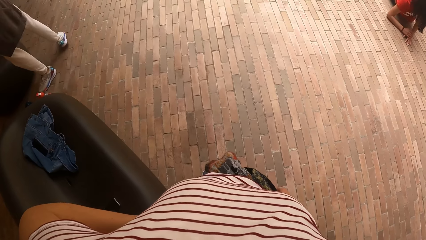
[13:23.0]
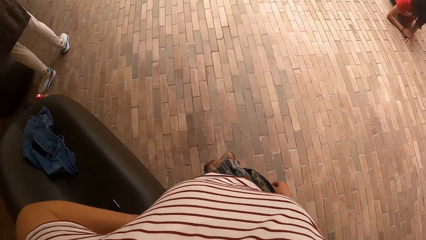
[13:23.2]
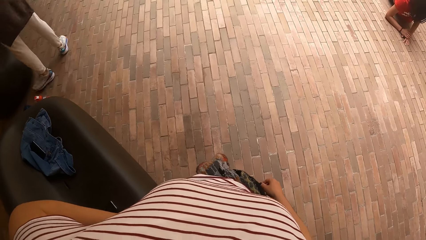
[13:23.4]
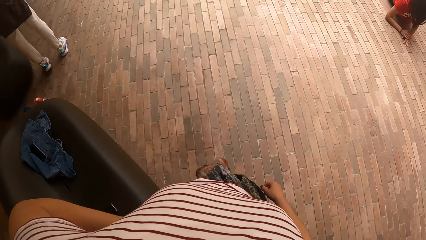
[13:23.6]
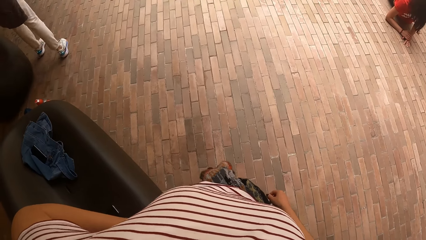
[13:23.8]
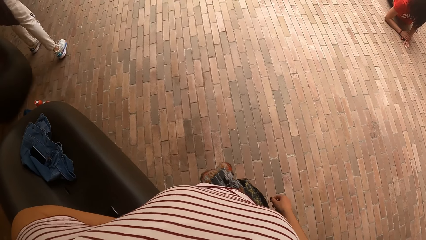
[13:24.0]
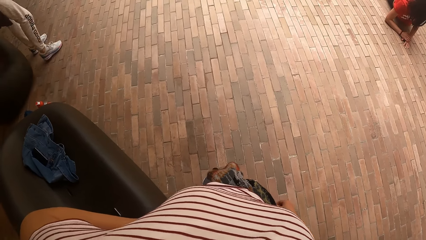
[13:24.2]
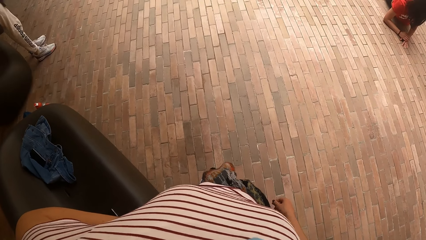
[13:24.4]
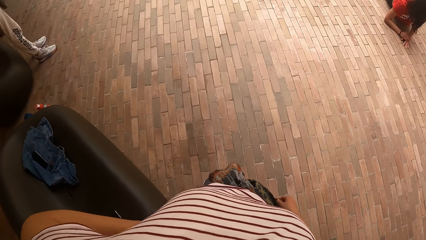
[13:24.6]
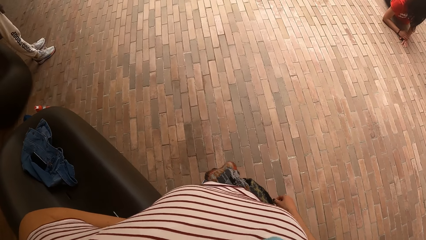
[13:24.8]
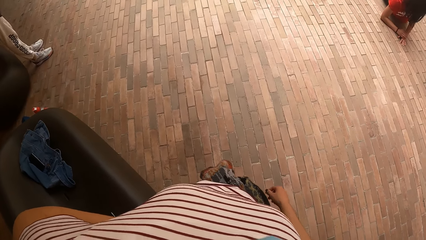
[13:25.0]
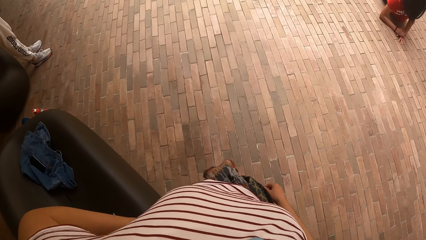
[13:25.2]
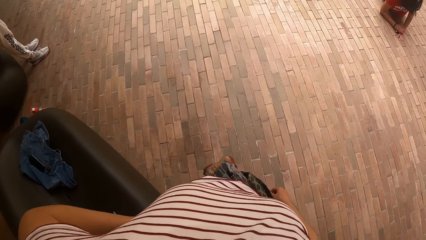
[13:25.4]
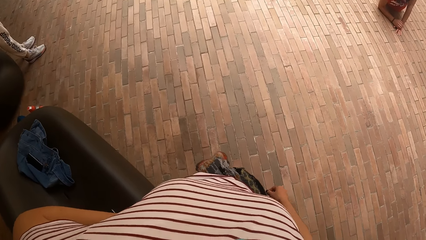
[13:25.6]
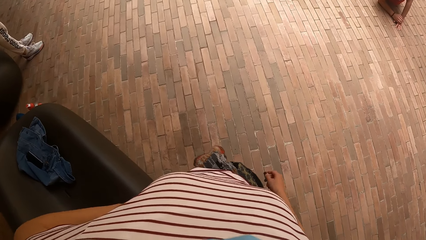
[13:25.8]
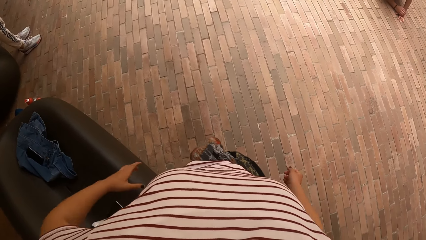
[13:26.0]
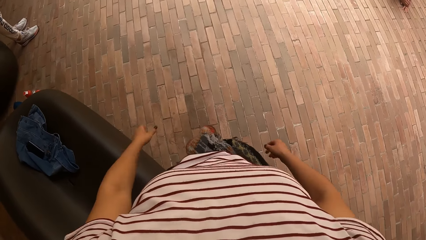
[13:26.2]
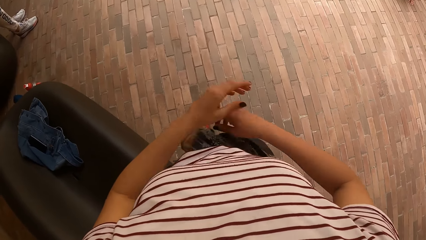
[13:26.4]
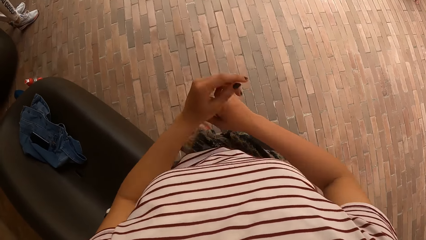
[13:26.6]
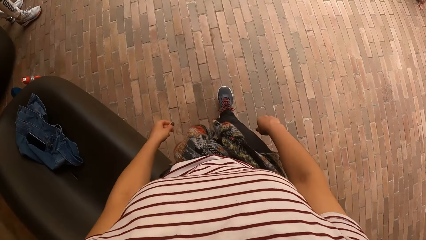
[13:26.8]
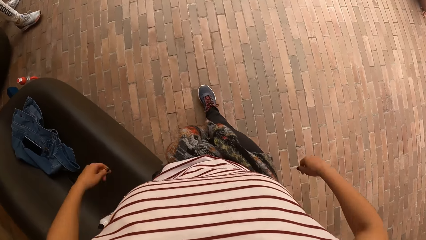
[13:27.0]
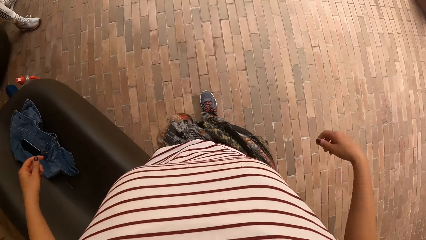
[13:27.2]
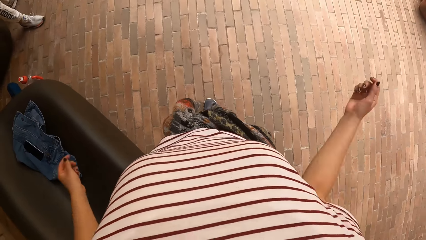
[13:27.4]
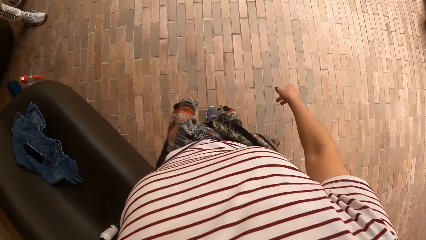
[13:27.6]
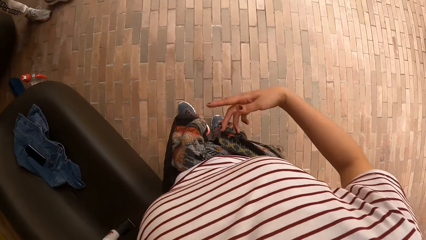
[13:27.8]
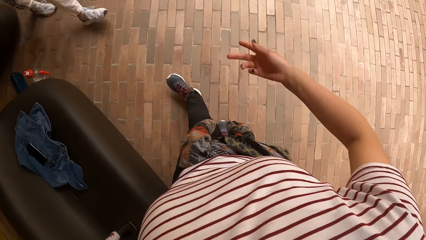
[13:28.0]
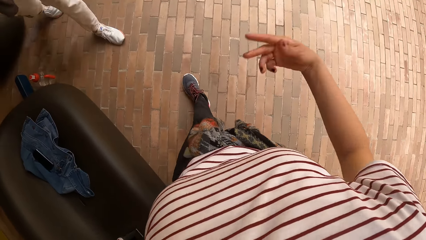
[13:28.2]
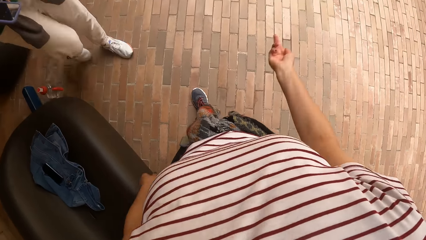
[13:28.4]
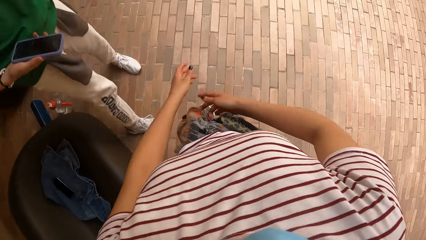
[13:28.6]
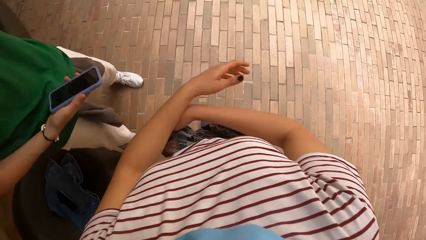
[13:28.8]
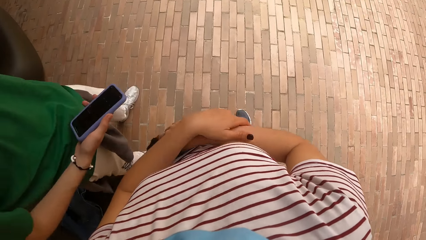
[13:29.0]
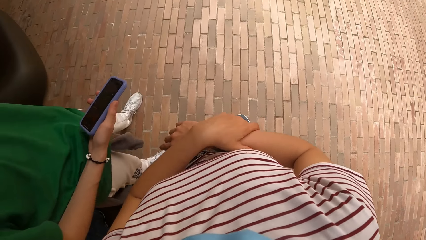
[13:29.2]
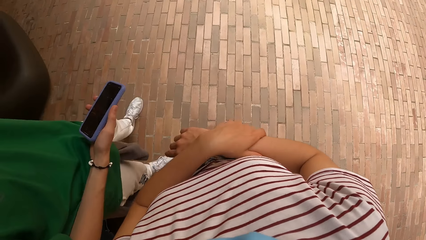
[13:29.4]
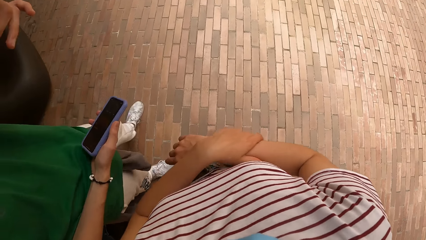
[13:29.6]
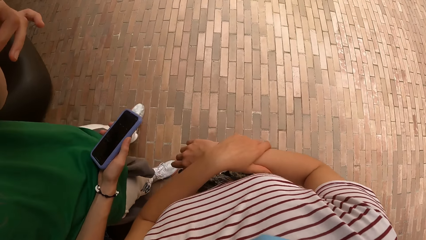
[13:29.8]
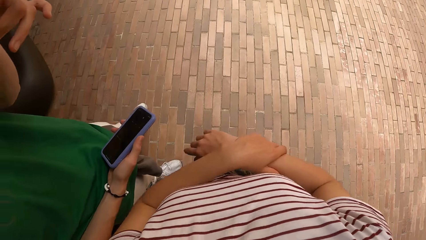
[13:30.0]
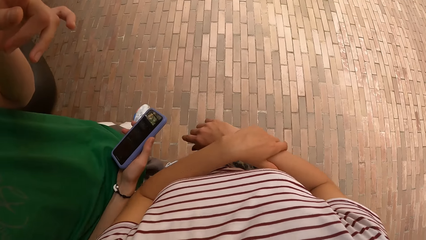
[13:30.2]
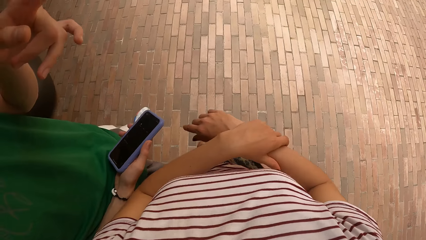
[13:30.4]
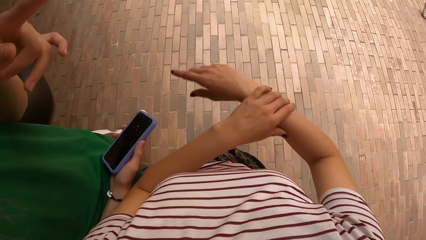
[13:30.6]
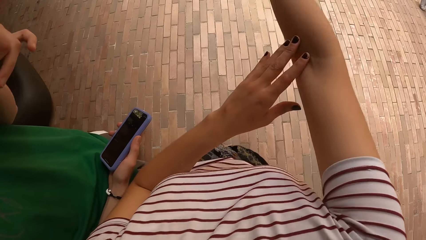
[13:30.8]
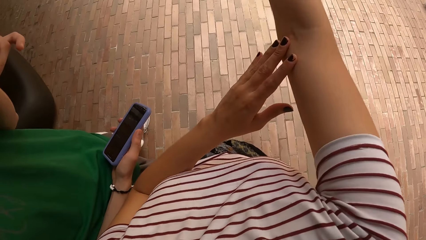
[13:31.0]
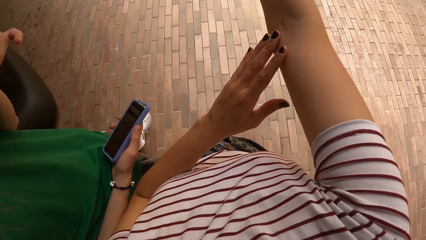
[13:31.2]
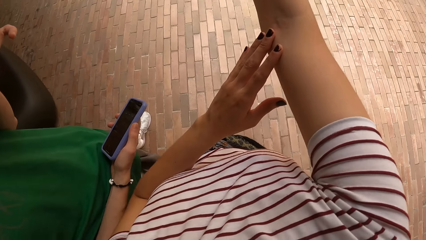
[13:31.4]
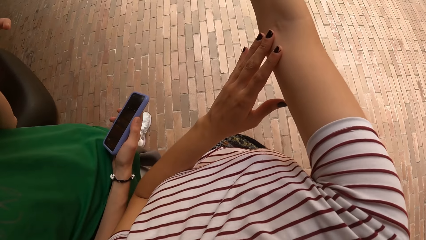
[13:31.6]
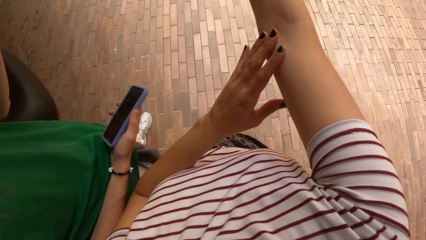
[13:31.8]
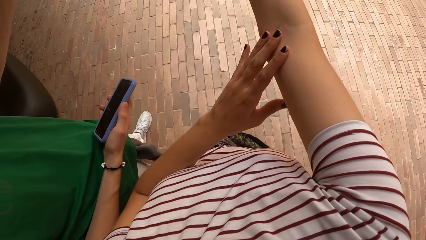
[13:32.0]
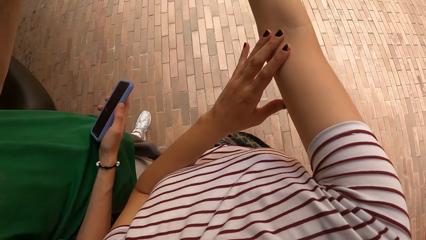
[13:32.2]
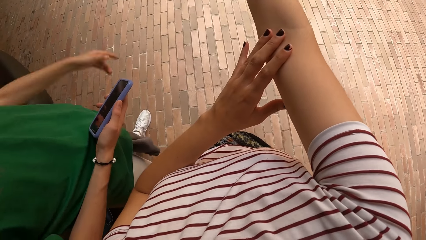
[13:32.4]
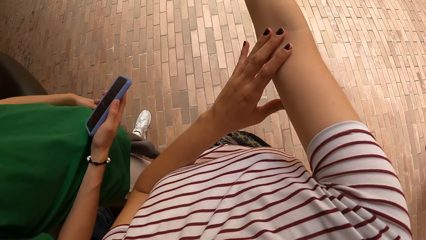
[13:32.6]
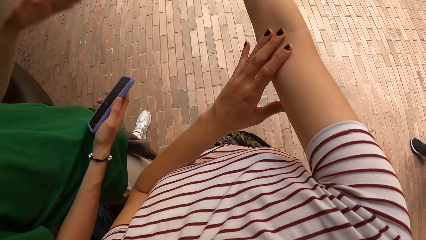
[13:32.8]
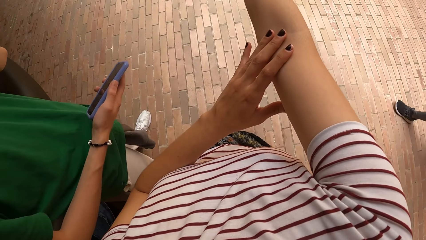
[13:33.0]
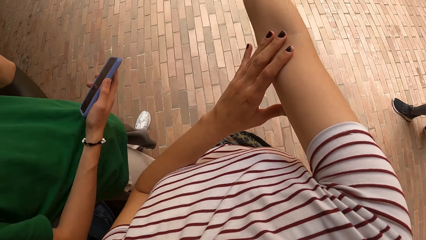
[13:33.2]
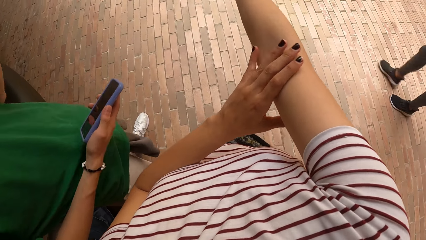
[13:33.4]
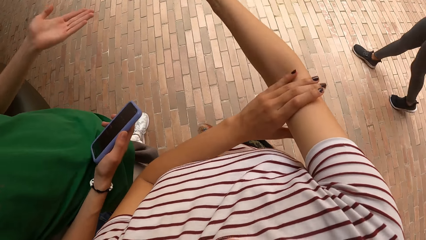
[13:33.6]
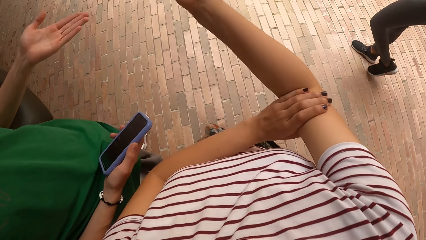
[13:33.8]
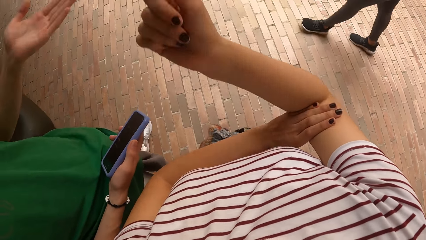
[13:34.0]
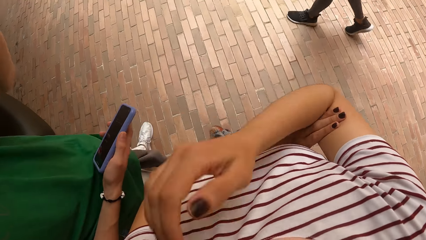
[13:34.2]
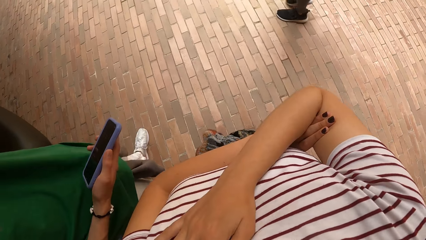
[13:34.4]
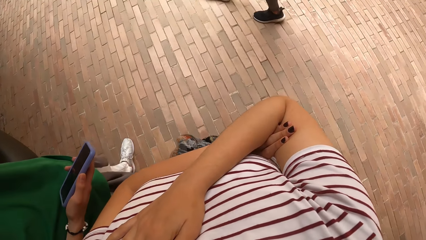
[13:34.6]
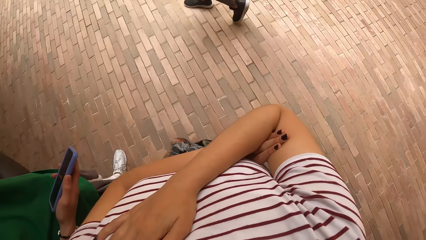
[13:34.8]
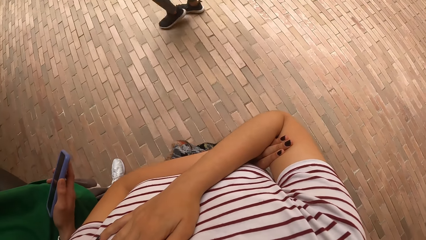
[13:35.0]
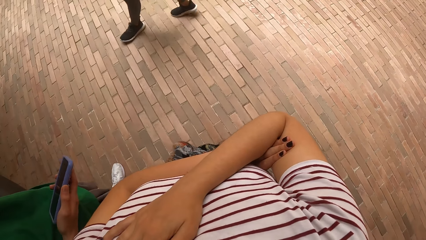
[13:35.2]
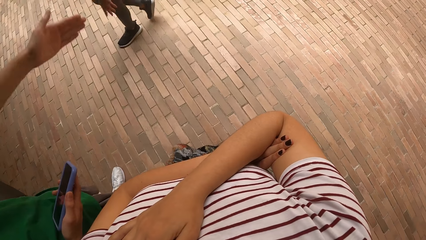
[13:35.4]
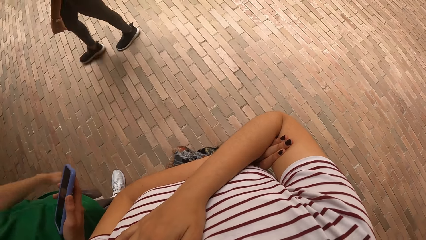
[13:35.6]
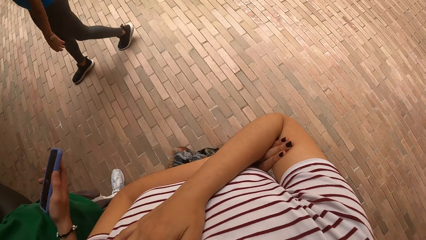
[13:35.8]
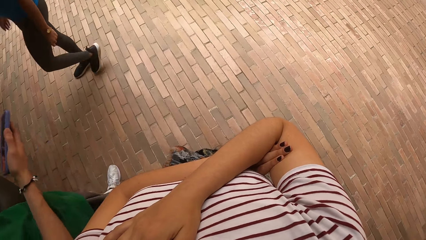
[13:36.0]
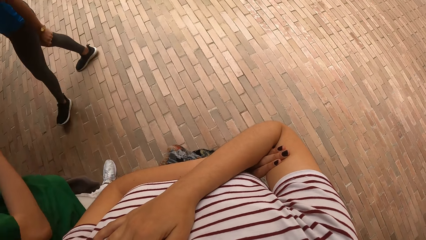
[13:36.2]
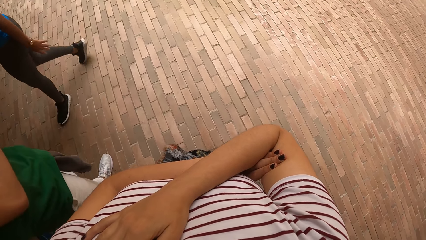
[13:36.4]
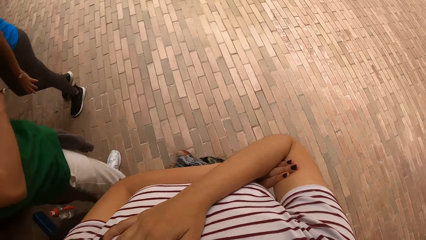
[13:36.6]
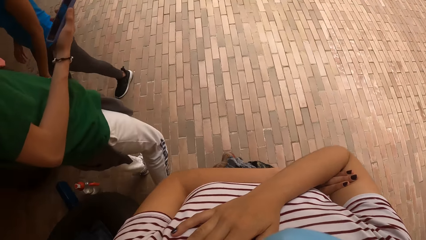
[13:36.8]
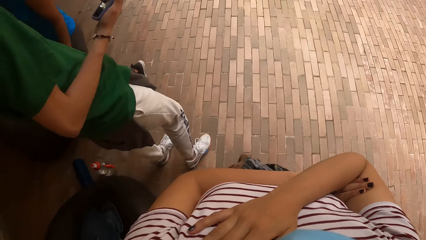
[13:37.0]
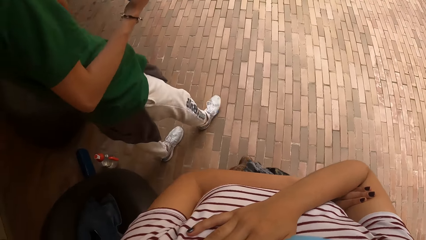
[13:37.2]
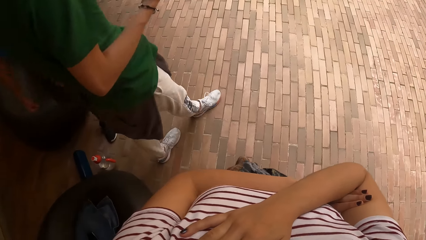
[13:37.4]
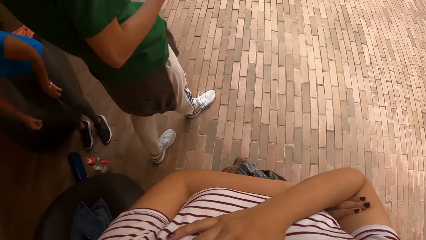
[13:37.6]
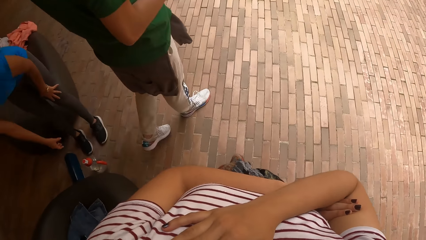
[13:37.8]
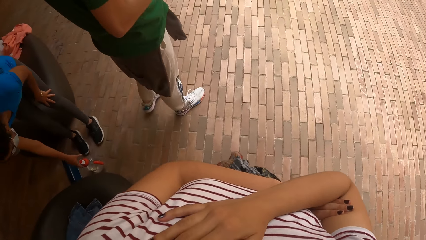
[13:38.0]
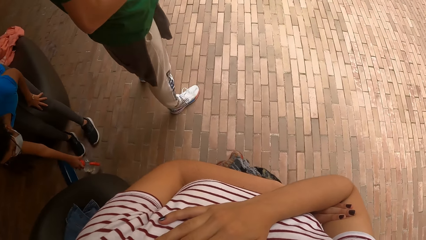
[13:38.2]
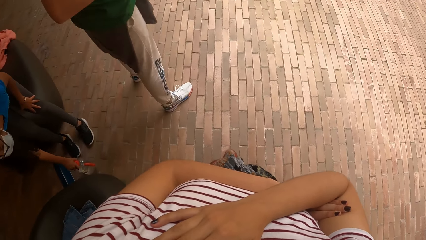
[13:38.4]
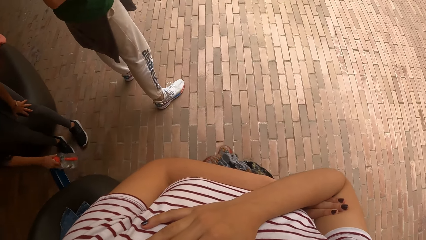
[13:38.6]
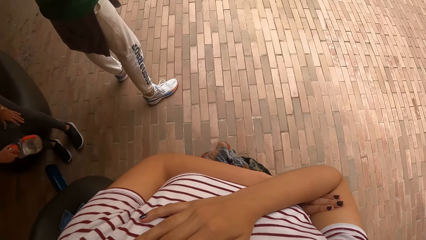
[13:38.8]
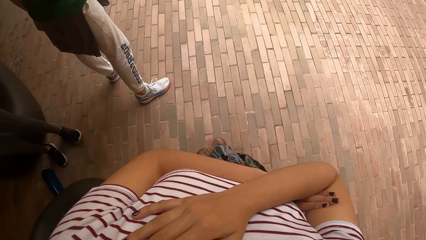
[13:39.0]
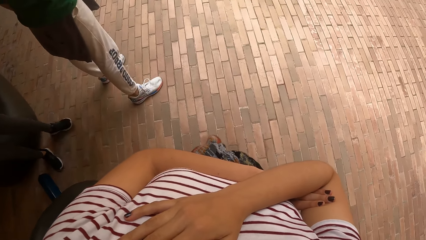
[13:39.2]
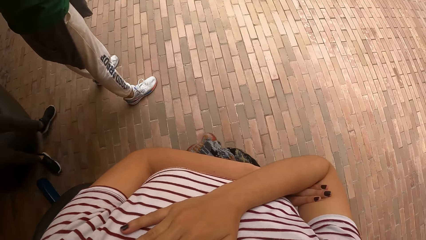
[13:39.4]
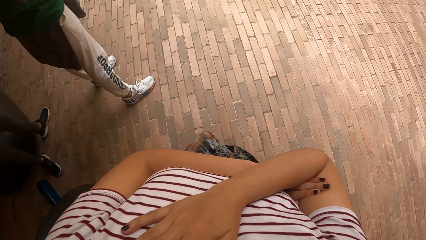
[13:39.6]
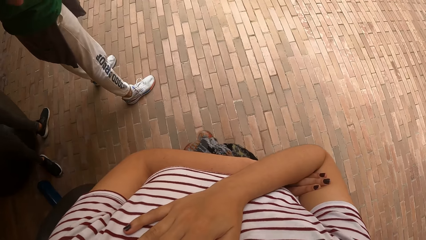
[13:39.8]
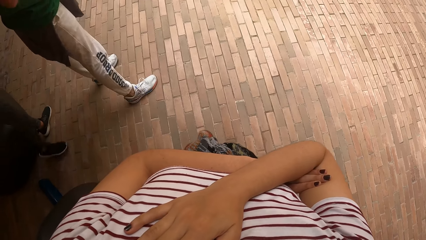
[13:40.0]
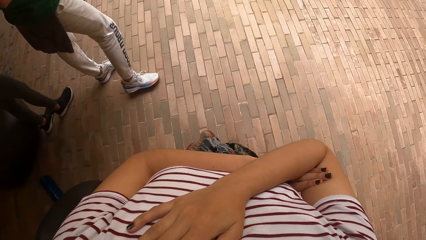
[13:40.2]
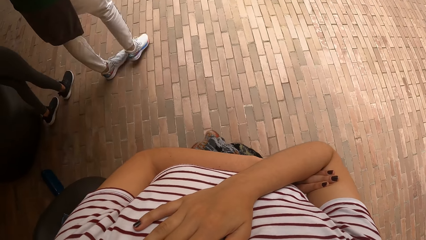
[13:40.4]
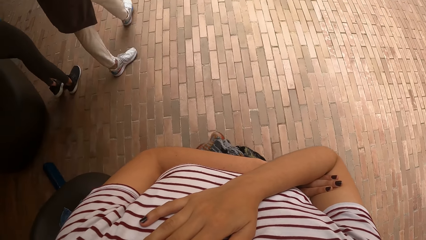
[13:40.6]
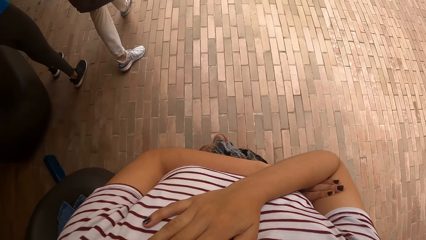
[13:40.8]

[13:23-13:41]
The camera wearer swings her hands. She interacts with the man. She moves a hand. The man stands near the camera wearer. The camera wearer moves a hand. The man moves a hand. The camera wearer folds her hands and puts a hand on her chest. The man moves away from the camera wearer. A woman picks up a bottle on the floor.
